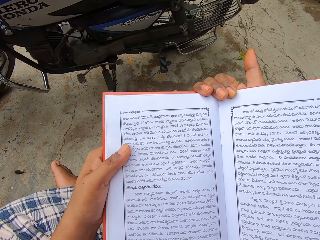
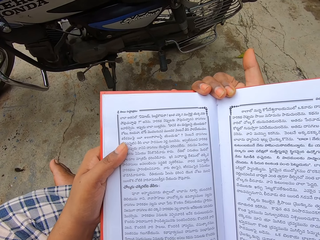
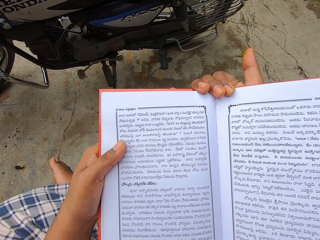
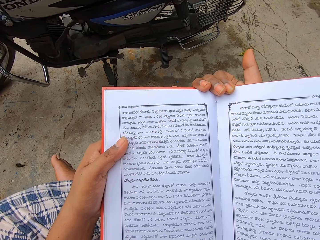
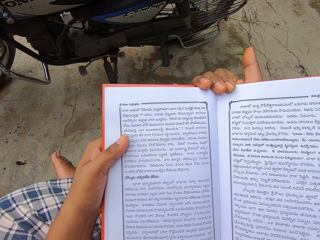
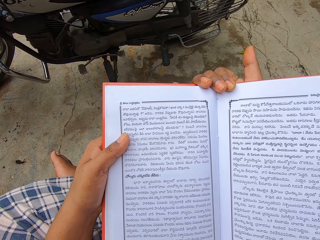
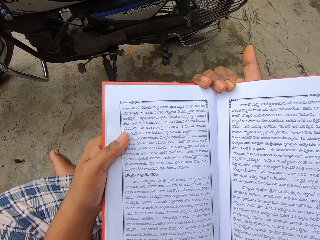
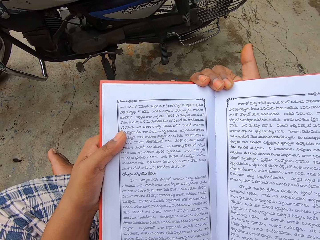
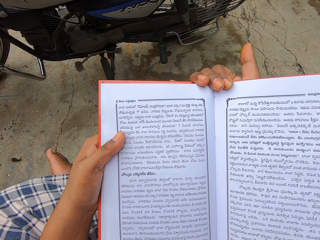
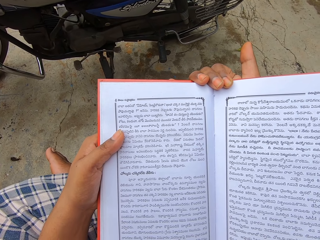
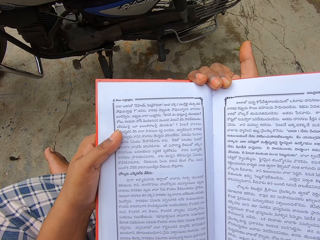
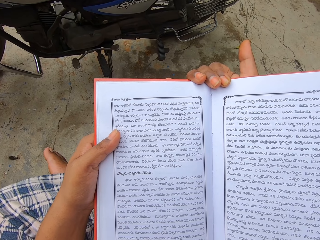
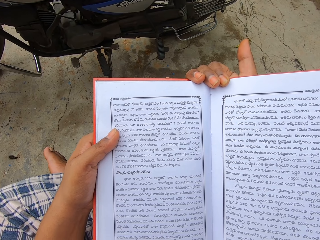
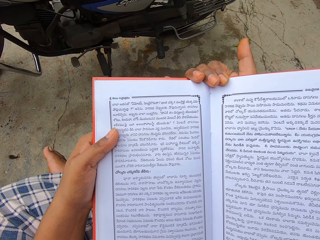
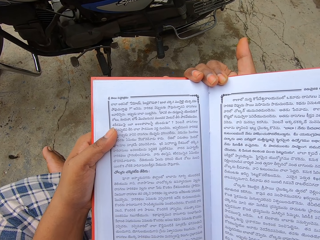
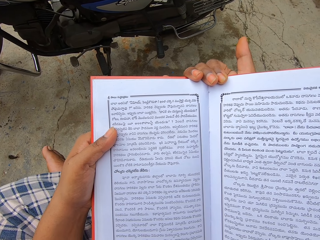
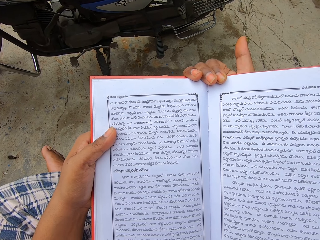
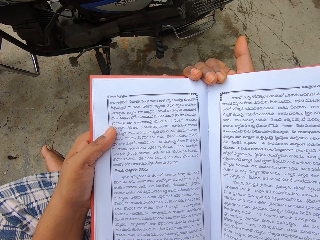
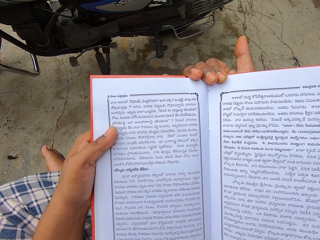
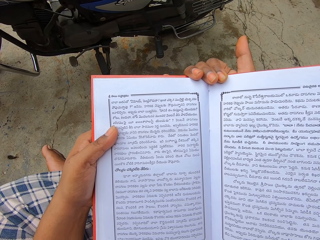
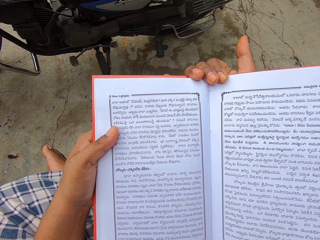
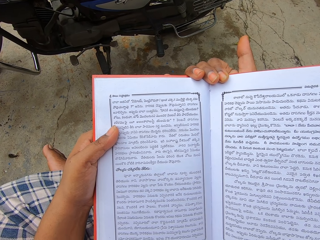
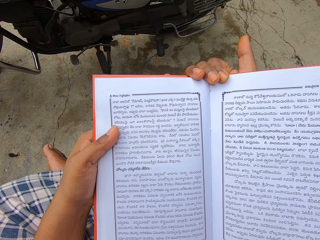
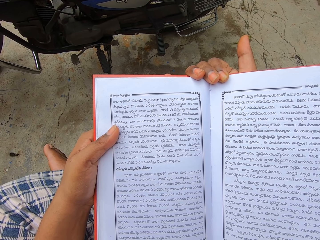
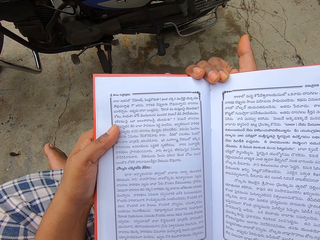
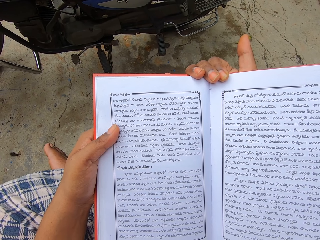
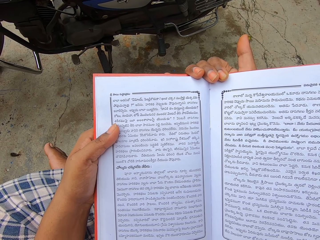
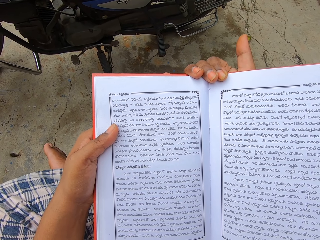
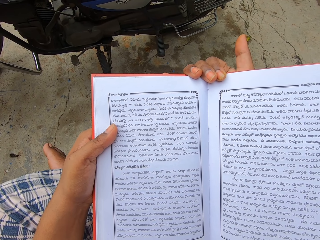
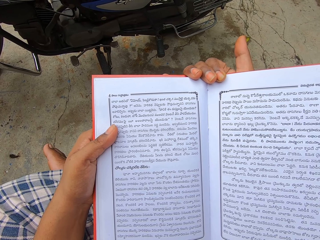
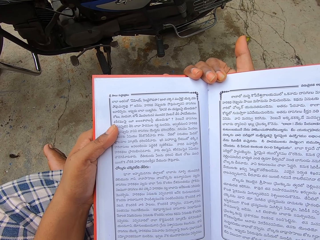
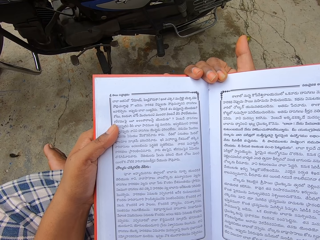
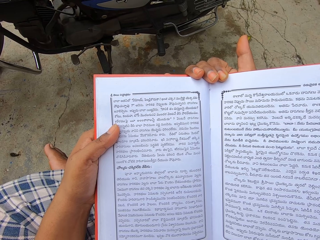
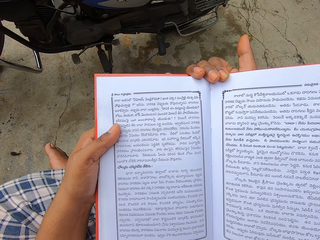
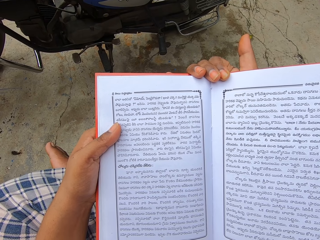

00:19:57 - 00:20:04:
The camera wearer holds the book with both hands. They read the book.

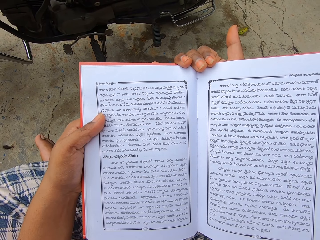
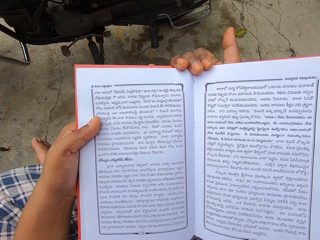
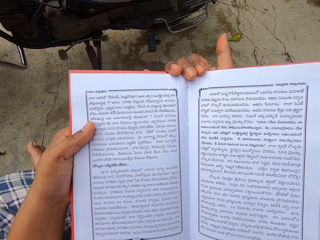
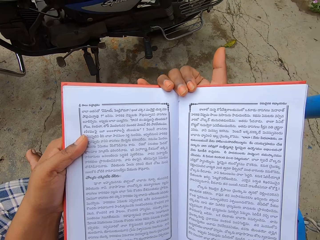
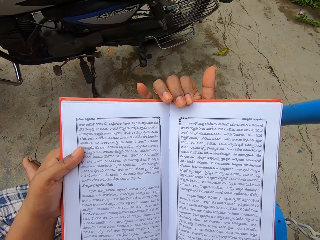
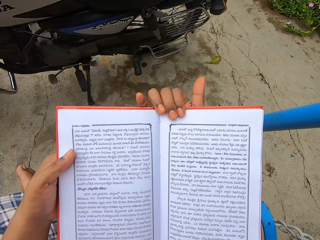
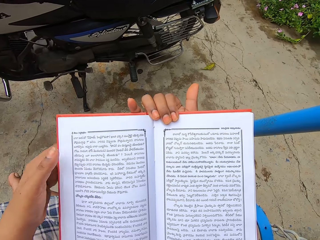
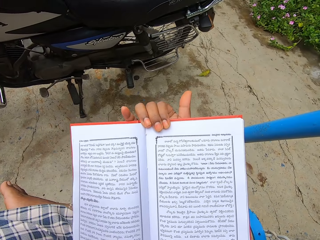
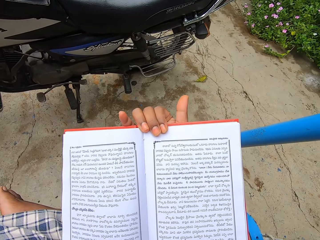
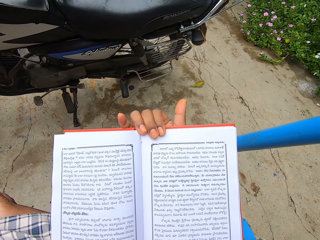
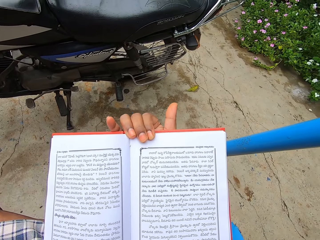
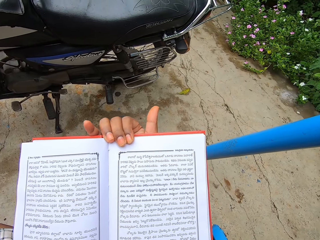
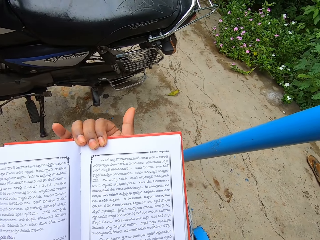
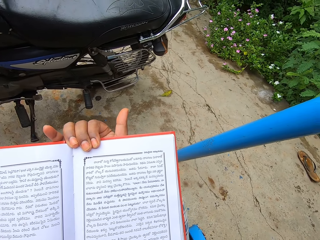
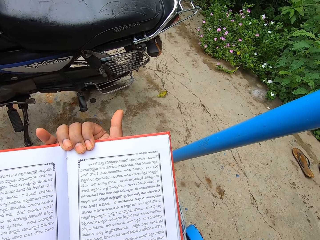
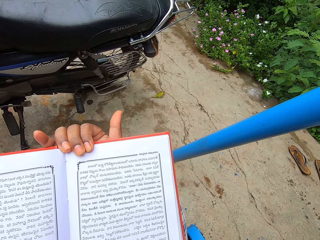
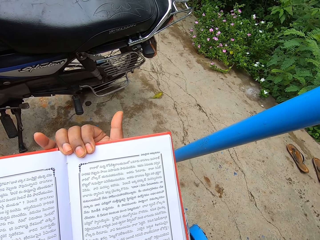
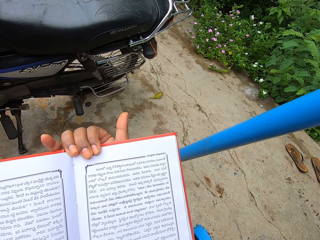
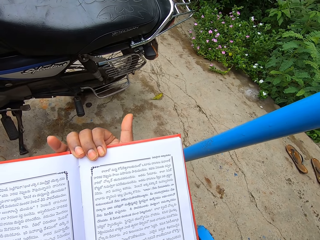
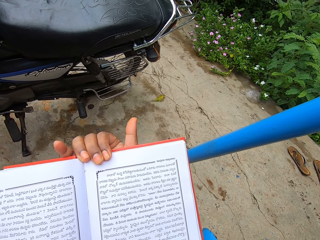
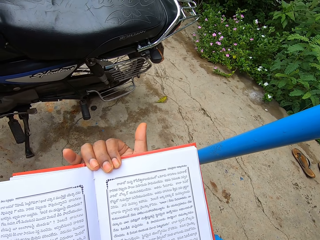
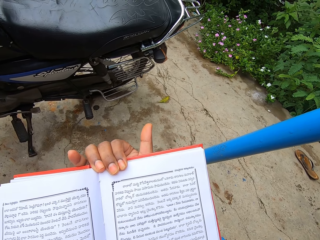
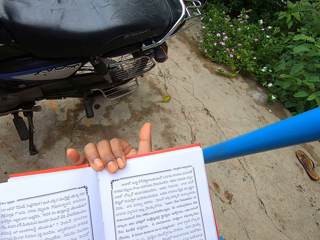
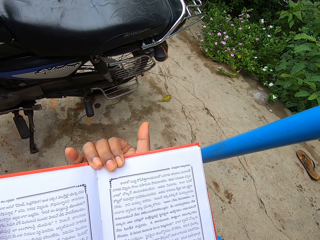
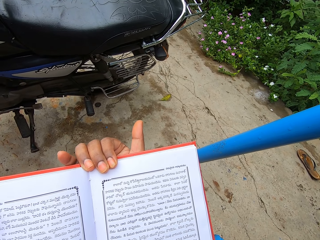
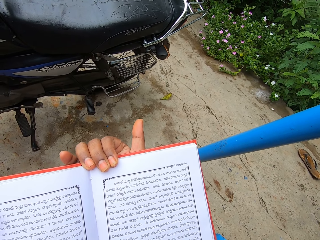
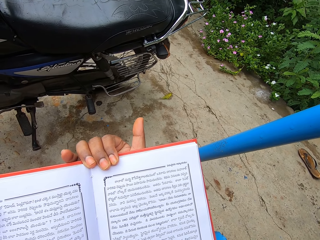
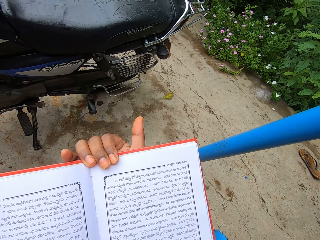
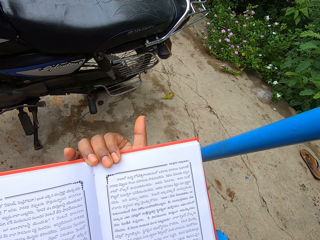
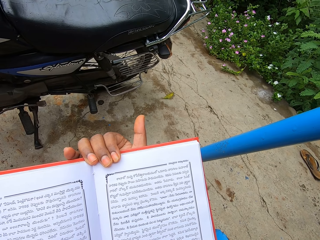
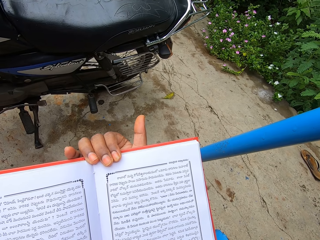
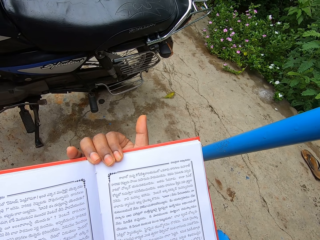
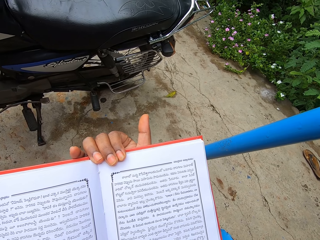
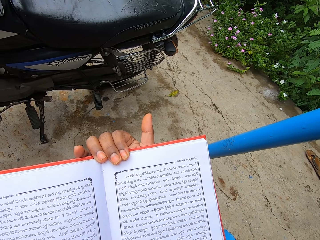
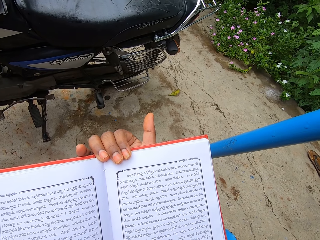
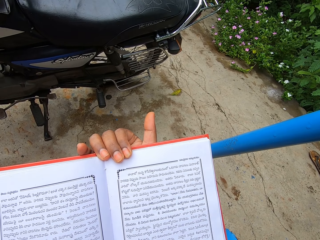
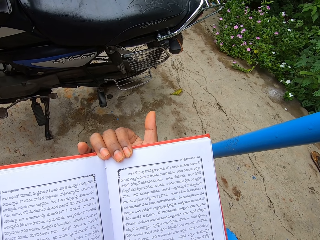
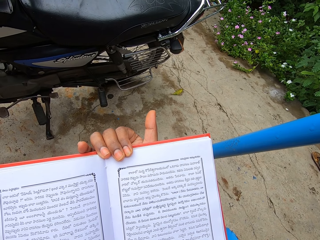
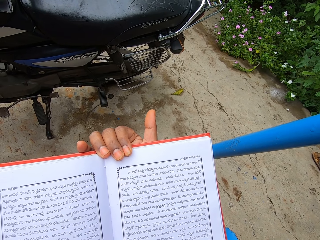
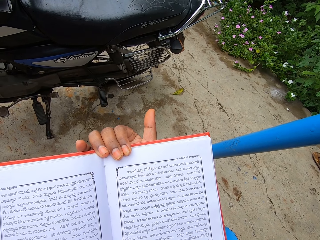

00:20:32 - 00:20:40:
The camera wearer adjusts the hands on the book. She raises her left hand.

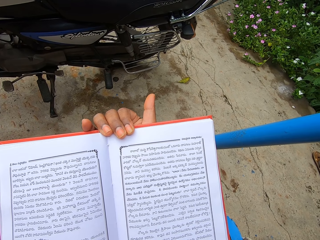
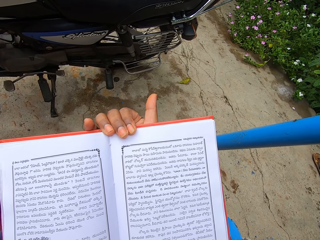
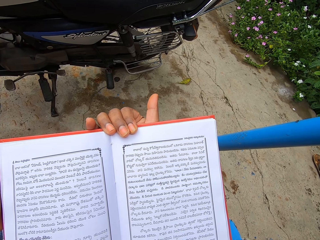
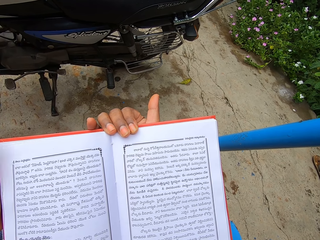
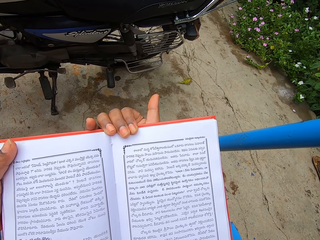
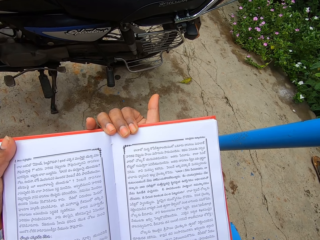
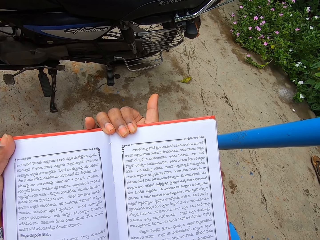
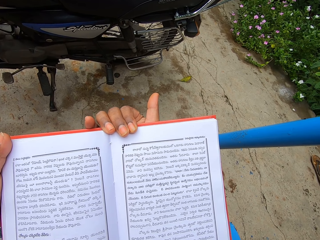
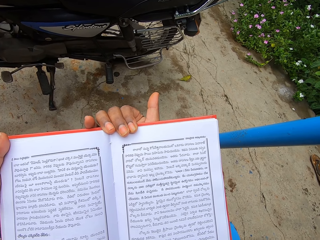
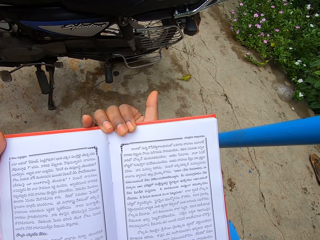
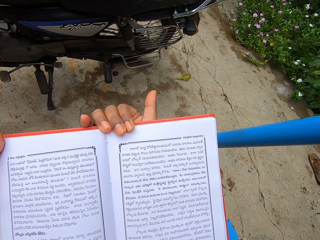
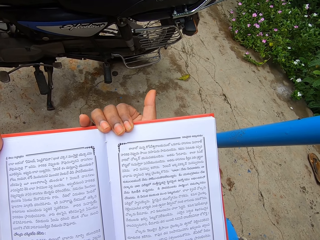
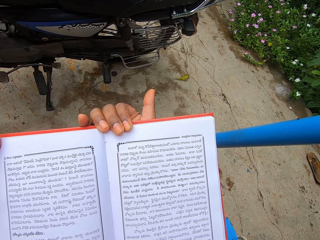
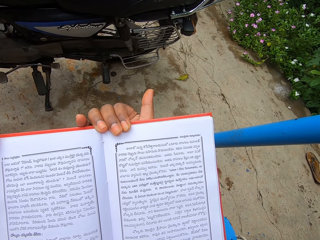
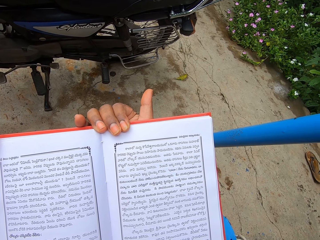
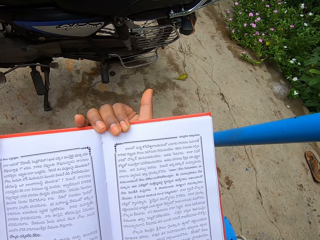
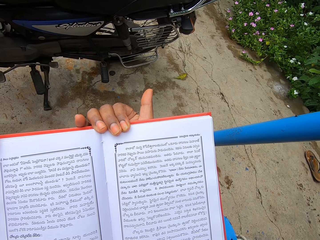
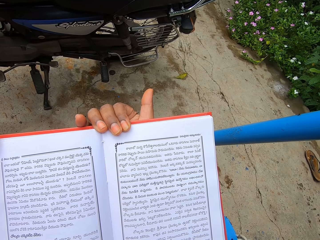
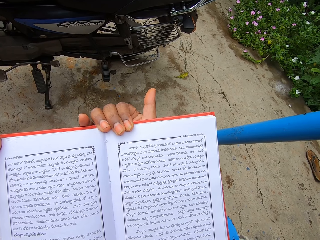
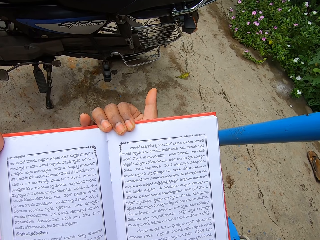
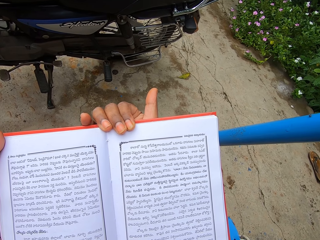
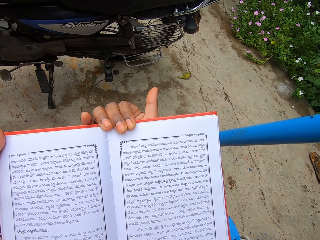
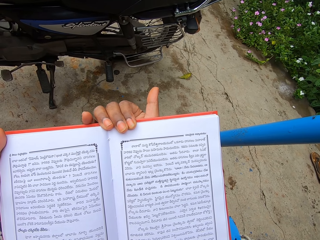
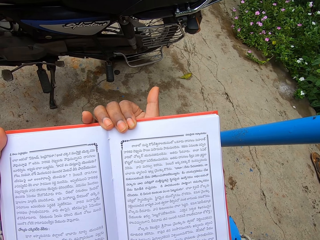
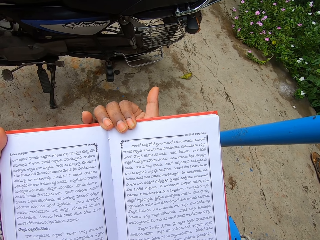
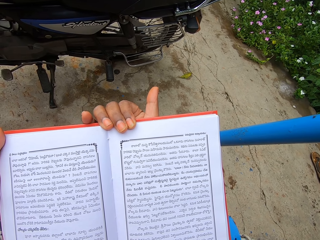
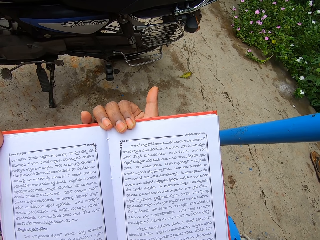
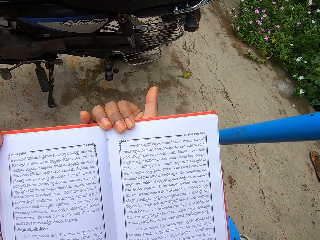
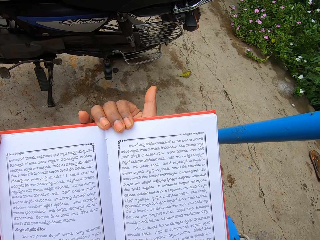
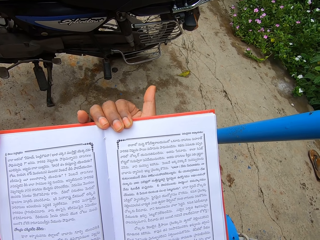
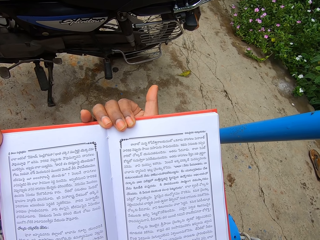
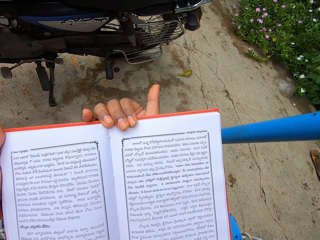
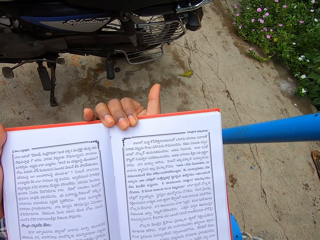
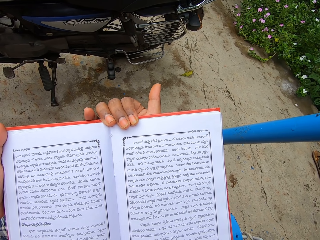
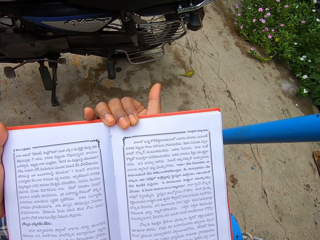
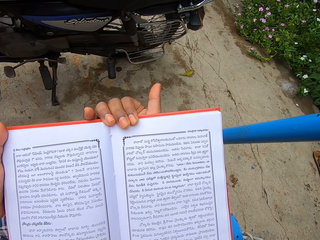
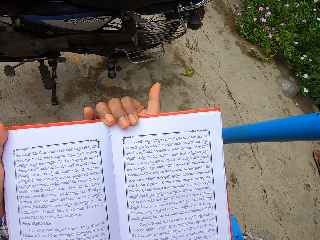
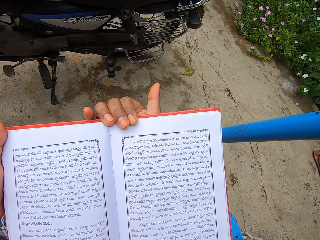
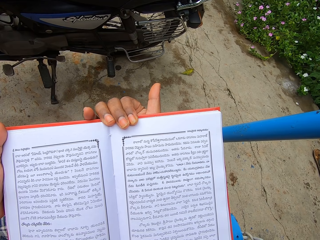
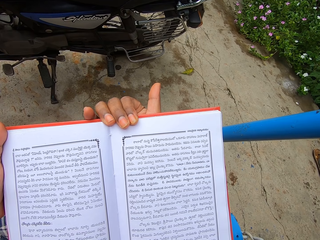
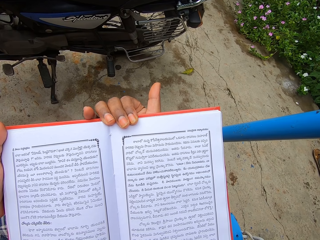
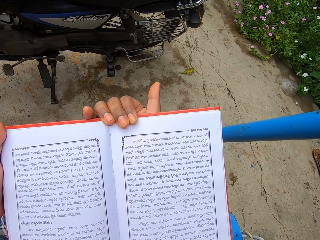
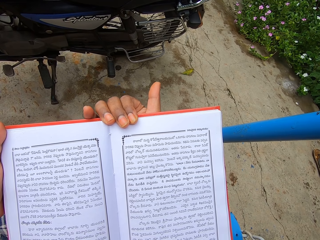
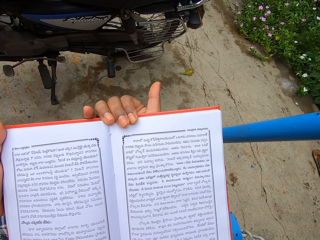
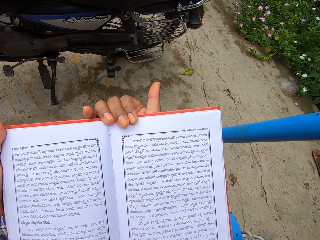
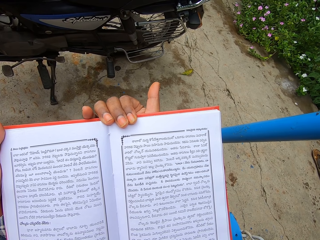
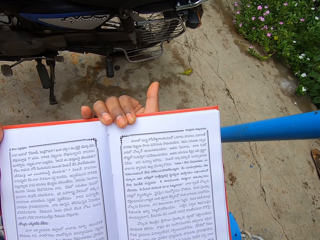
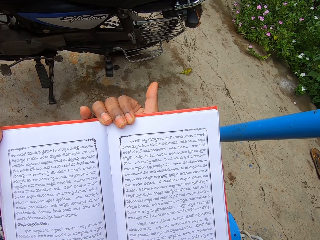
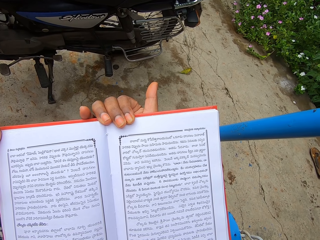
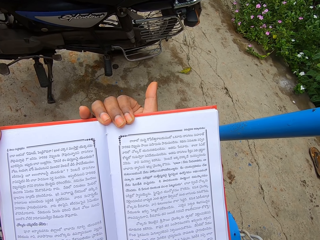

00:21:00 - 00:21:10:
The camera wearer holds the book with both hands.
